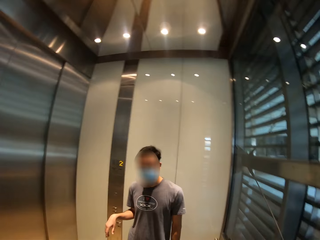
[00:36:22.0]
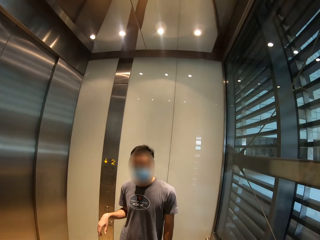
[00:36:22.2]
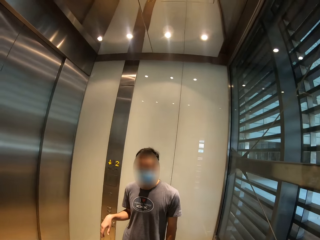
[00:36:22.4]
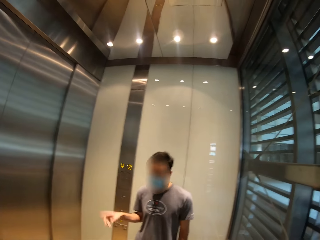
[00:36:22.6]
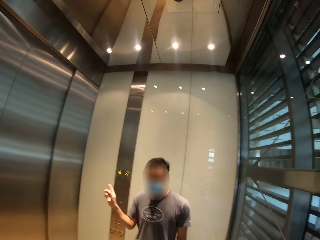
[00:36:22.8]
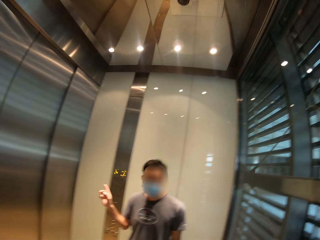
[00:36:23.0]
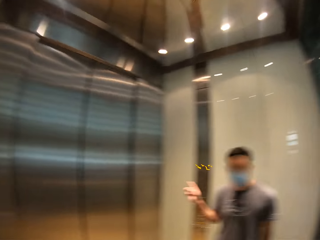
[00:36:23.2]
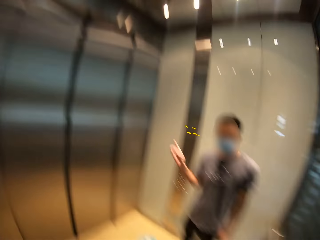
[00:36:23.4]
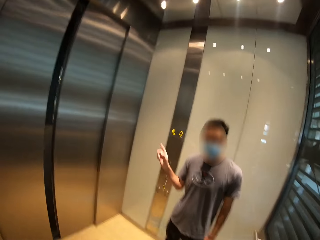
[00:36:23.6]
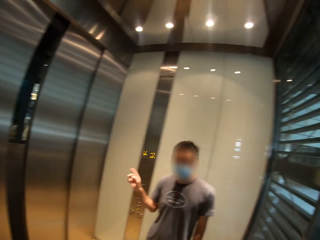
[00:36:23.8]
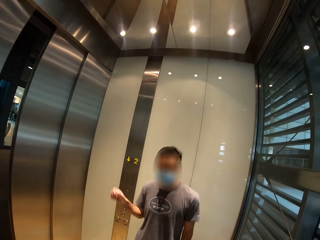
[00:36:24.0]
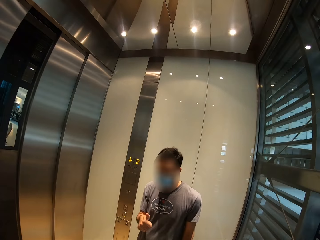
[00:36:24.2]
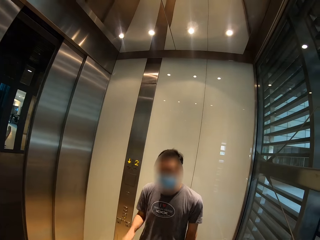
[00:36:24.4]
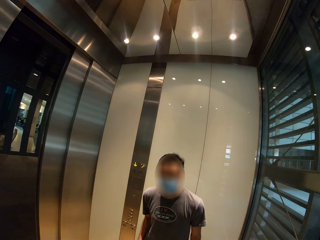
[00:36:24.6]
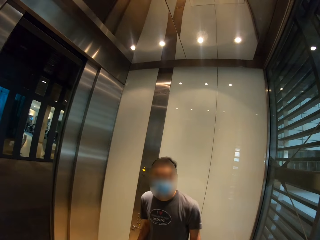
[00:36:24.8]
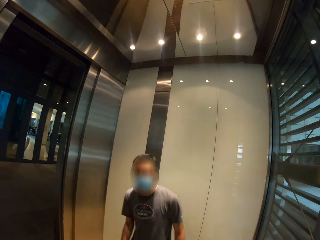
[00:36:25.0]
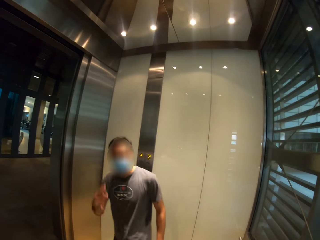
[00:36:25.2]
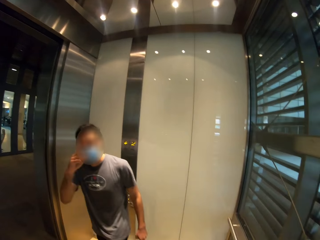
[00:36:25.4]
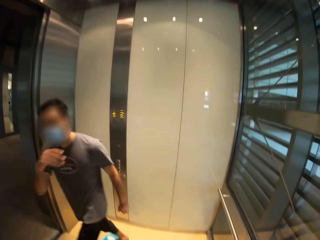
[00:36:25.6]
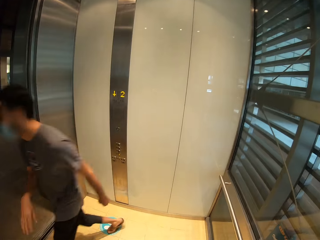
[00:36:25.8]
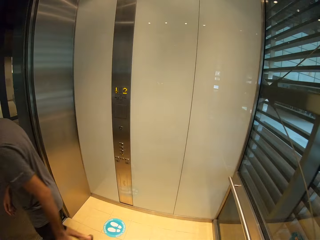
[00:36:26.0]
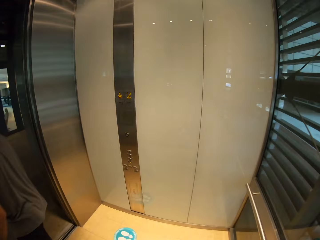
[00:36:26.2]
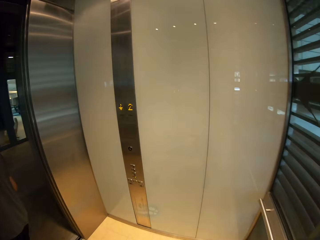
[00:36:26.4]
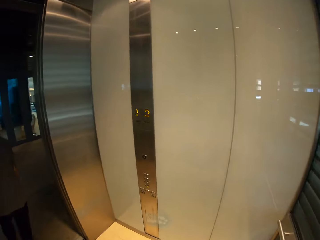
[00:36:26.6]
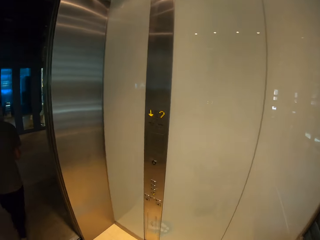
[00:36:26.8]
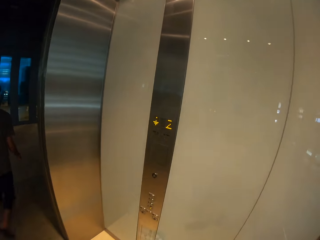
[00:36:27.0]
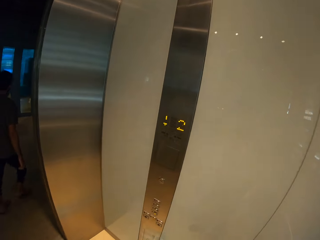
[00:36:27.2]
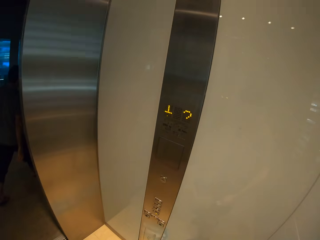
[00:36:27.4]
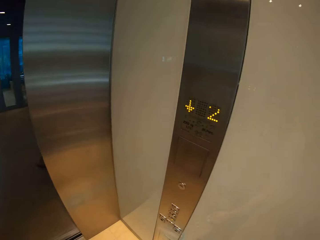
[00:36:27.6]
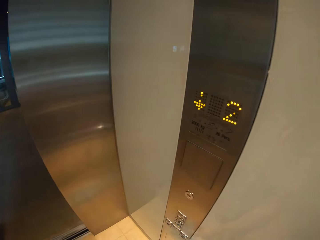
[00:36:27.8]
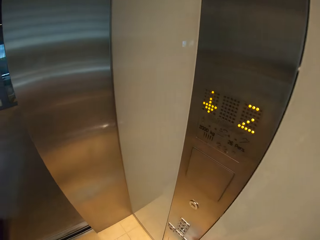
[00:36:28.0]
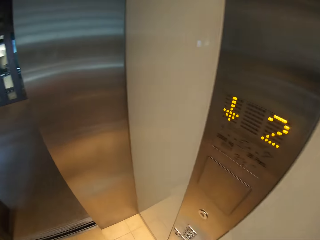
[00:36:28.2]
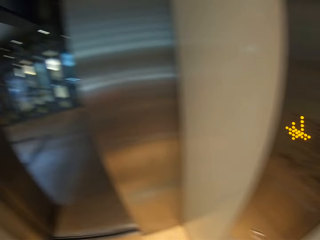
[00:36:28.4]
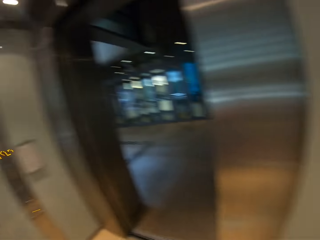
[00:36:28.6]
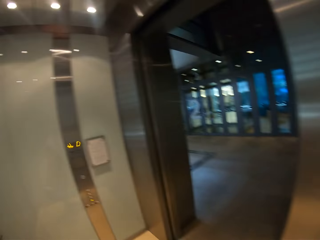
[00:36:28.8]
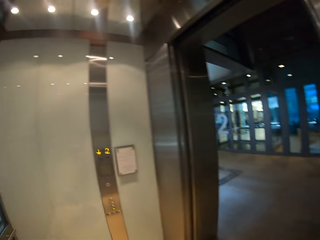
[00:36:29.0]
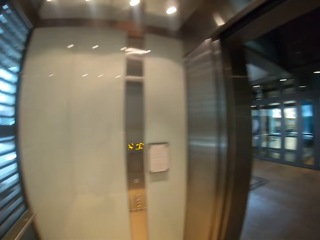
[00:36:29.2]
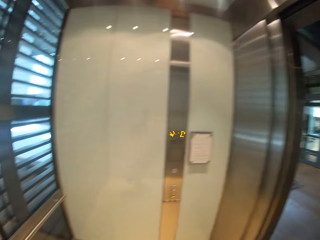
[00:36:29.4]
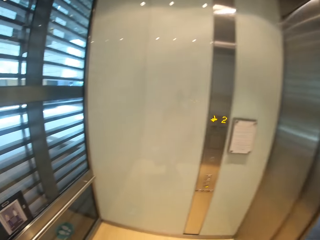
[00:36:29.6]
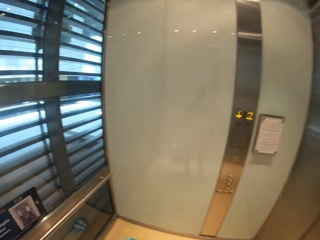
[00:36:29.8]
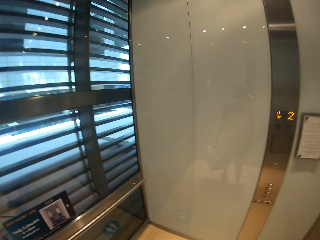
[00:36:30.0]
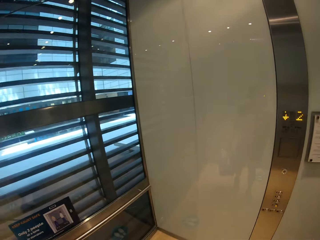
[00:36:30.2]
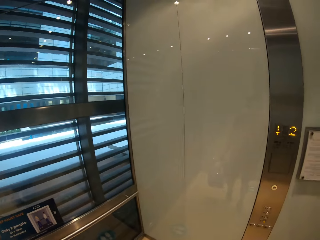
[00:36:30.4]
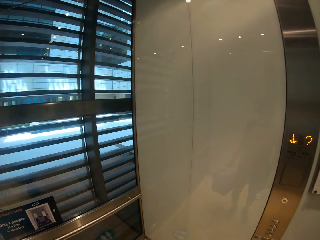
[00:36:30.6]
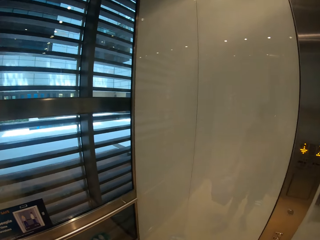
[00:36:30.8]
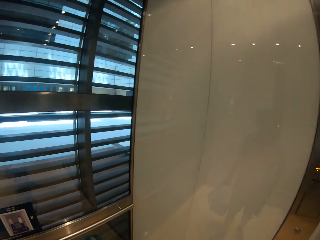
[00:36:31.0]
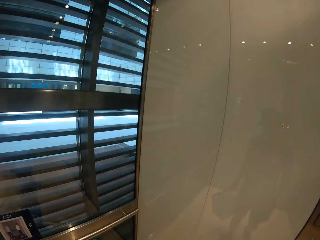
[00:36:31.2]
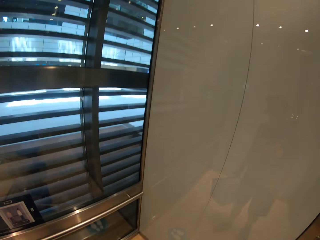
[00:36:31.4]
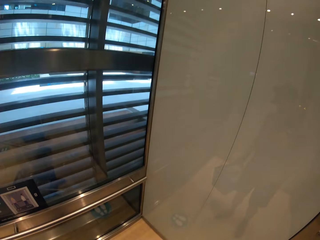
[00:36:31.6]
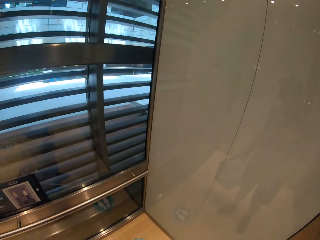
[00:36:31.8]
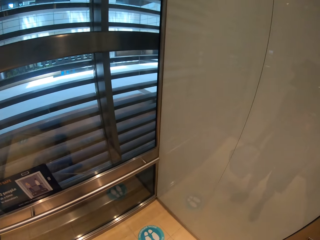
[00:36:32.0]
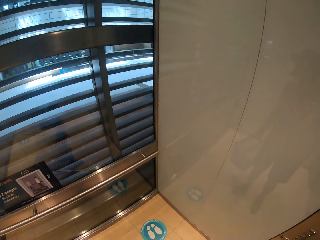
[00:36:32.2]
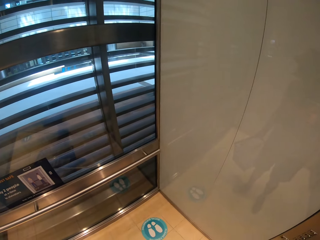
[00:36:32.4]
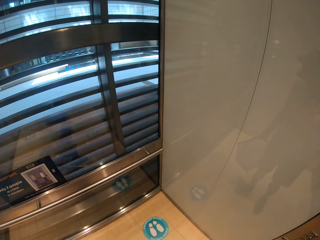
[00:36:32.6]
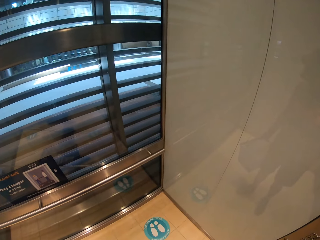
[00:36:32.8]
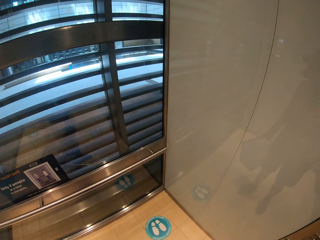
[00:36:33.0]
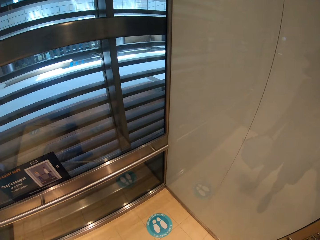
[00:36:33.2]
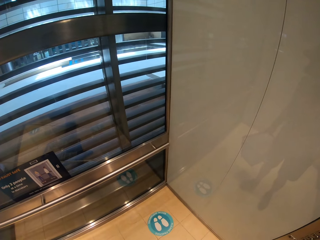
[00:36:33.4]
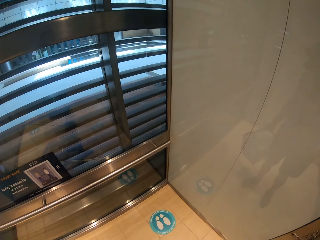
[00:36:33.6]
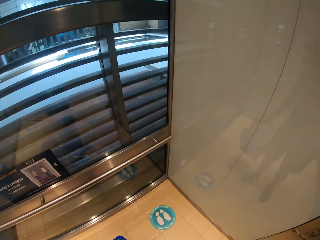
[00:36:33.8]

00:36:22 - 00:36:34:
The man walks out of the elevator. The camera wearer walks forward in the elevator. They look around. They turn round in the elevator.

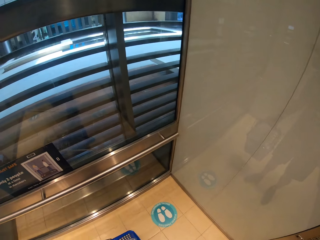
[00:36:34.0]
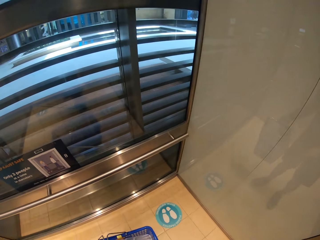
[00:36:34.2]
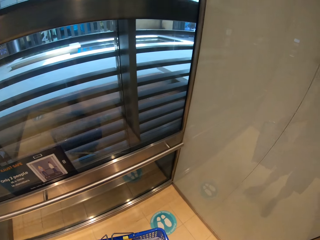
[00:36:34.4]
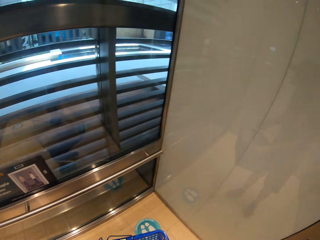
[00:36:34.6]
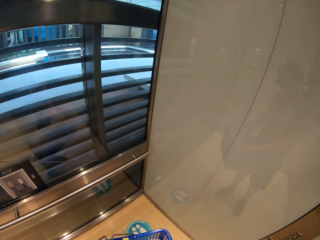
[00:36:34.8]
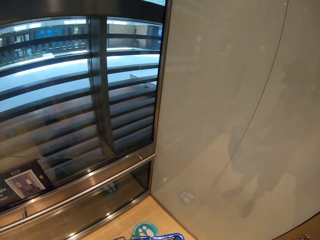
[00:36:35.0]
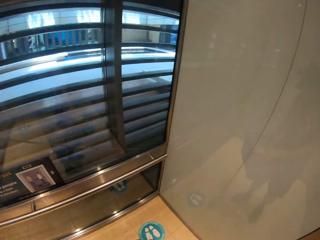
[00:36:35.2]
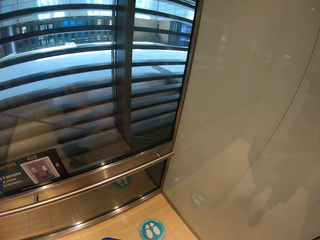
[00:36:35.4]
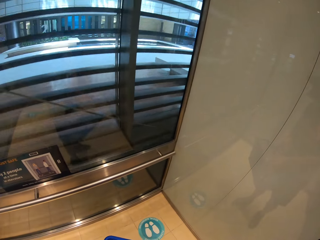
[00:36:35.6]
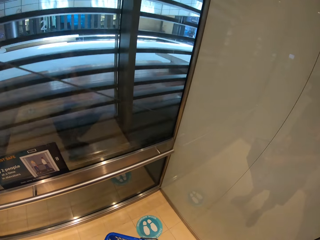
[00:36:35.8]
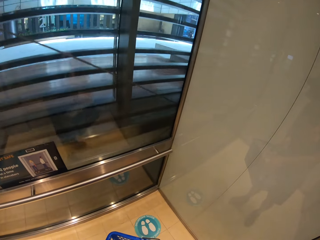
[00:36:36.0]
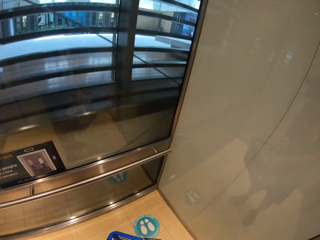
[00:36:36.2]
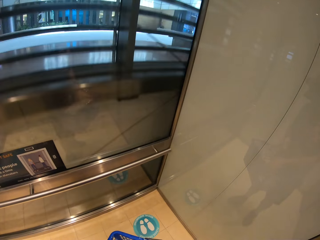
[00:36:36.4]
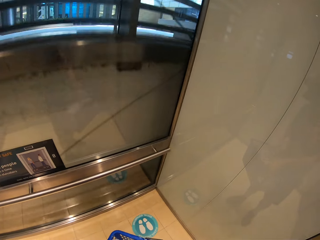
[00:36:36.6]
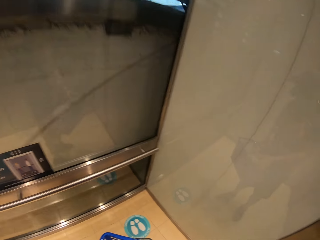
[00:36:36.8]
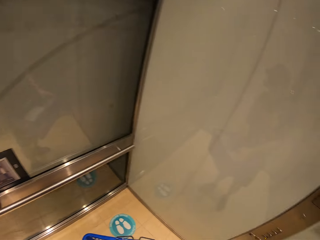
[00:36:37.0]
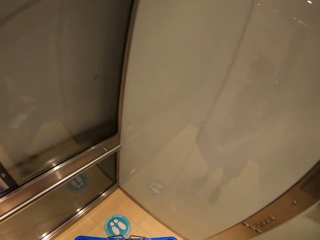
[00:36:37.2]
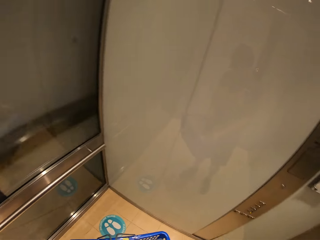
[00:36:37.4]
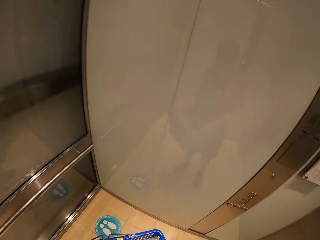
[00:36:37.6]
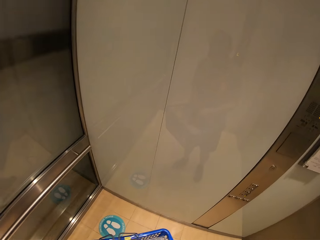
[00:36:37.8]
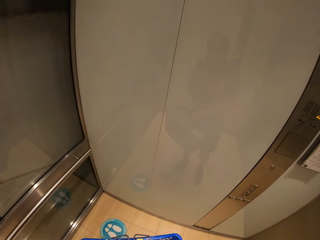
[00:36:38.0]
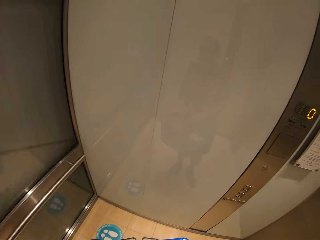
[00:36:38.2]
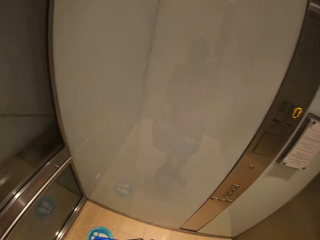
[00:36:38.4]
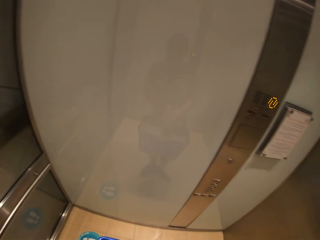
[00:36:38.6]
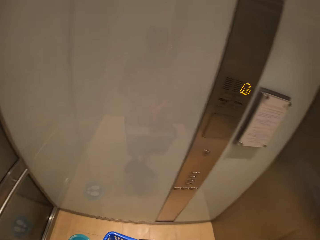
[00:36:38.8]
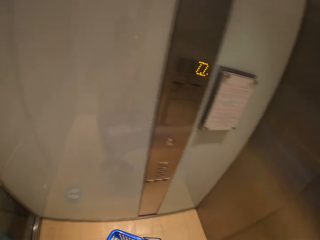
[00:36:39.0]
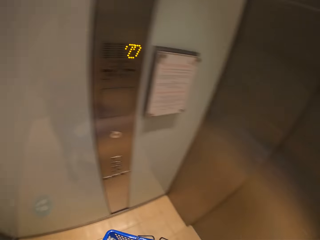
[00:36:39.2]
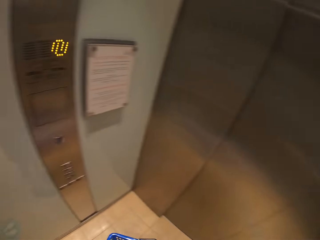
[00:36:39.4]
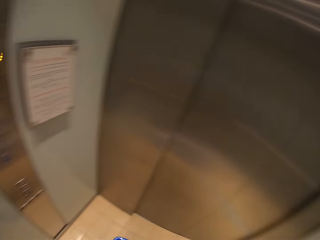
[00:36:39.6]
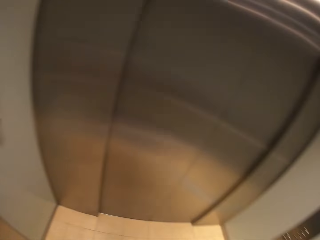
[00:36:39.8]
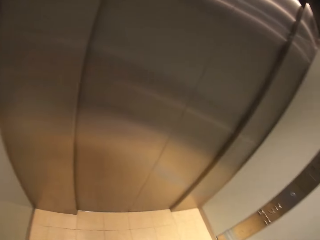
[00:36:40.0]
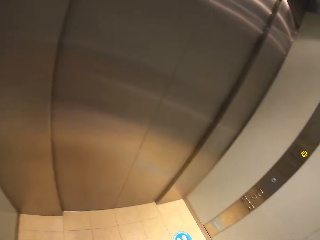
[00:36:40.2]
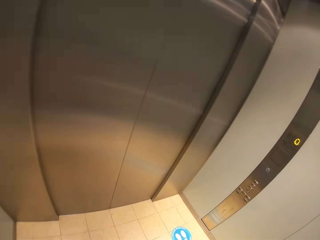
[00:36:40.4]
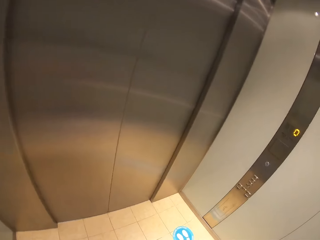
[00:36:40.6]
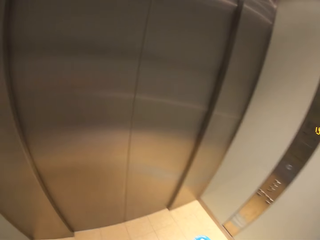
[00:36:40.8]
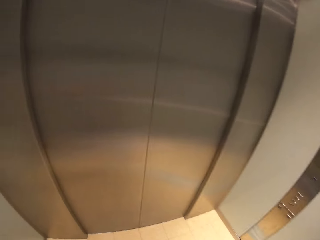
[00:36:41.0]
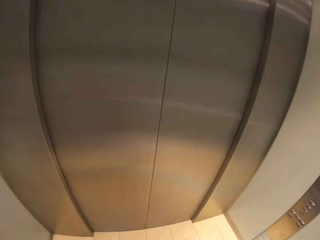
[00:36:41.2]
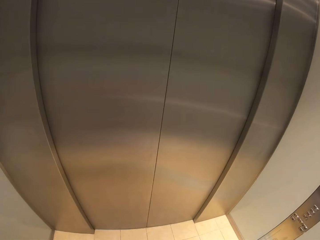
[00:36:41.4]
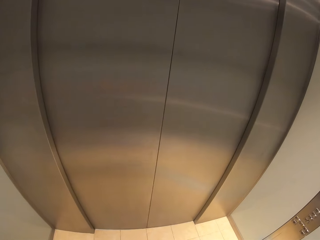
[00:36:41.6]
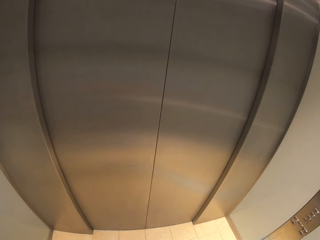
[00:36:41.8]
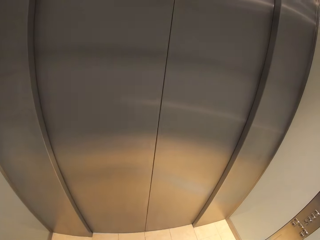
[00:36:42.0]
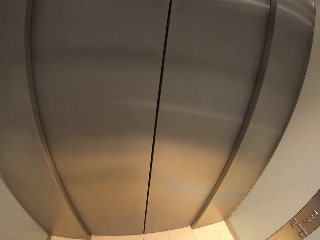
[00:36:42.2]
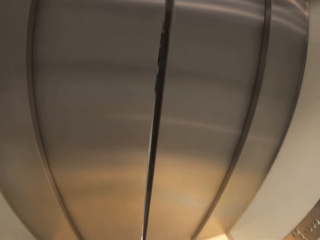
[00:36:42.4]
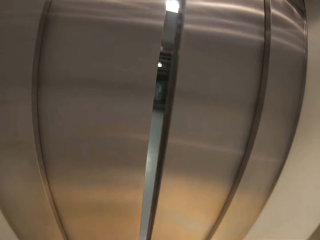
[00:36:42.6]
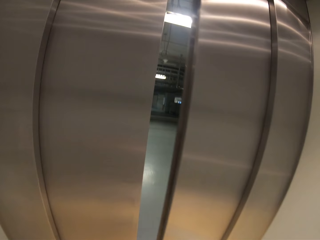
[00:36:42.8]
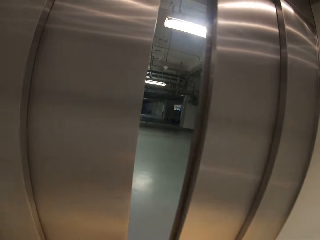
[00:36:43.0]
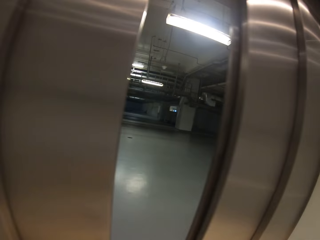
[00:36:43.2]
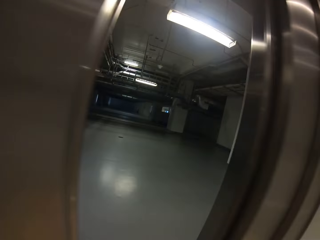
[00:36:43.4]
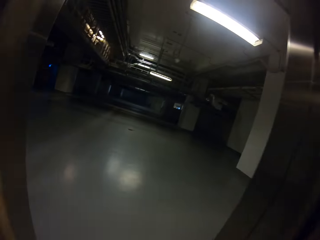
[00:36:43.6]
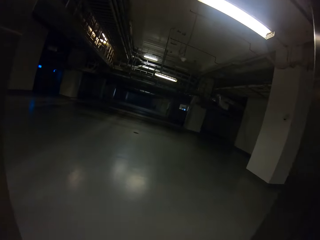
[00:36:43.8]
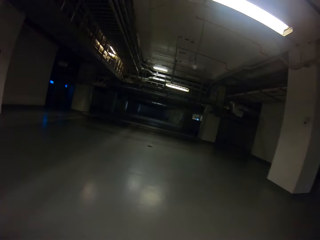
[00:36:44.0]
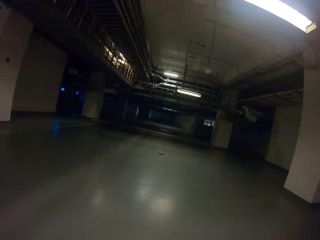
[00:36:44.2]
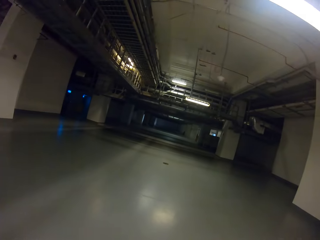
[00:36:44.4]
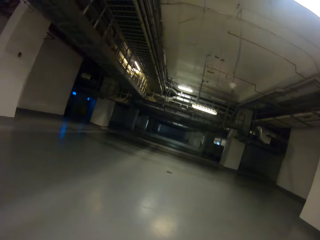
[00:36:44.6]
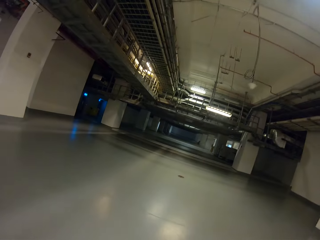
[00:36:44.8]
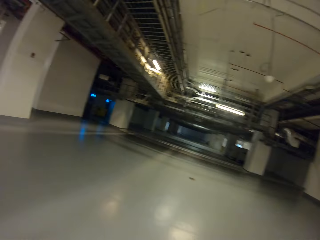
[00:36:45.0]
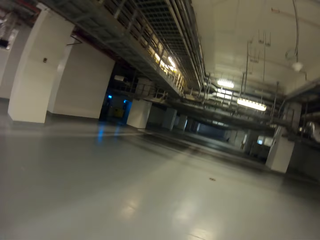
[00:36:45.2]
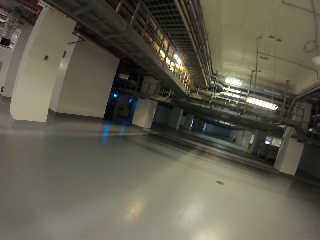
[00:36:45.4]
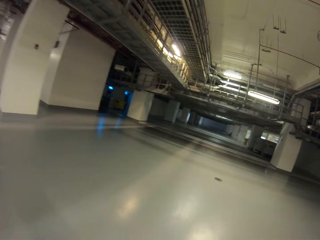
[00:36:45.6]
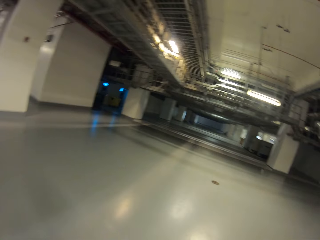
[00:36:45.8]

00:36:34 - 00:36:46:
The camera wearer walks out of the elevator. They walk forward in a basement.
